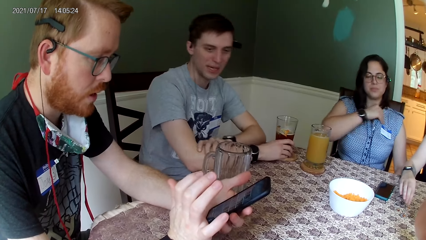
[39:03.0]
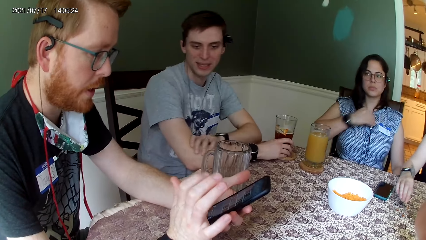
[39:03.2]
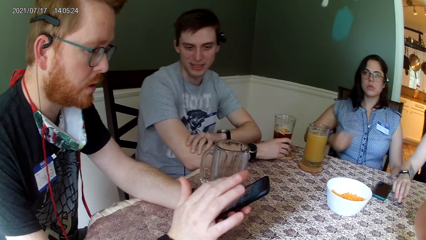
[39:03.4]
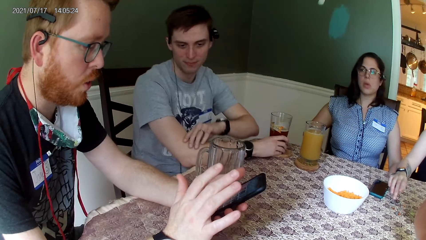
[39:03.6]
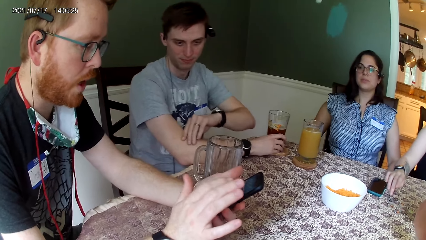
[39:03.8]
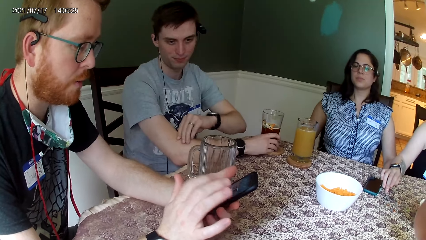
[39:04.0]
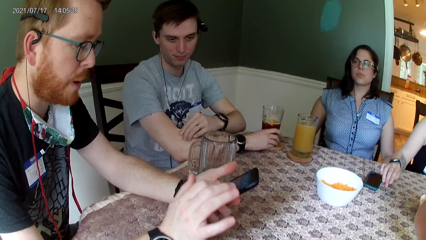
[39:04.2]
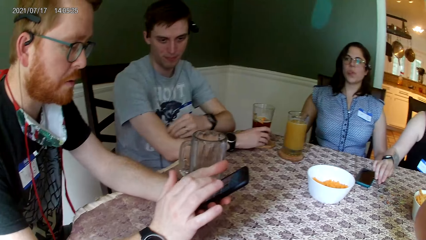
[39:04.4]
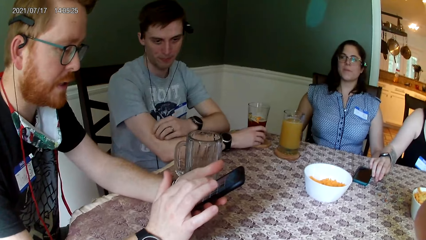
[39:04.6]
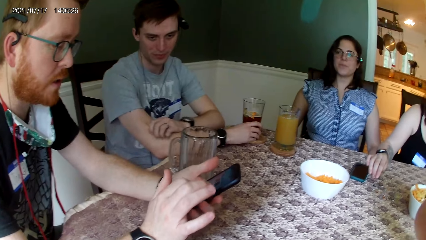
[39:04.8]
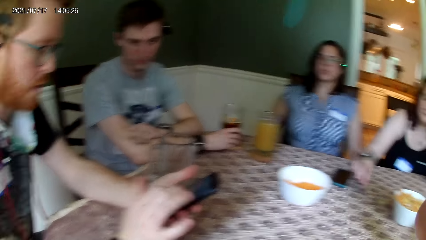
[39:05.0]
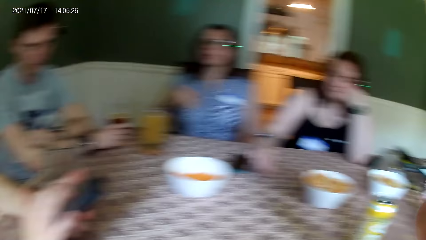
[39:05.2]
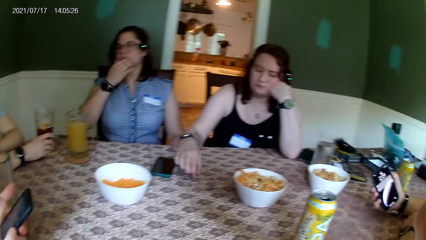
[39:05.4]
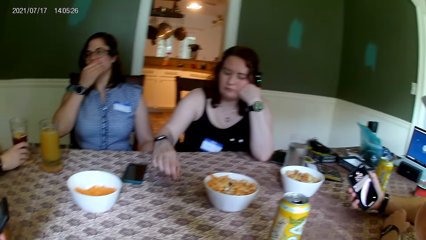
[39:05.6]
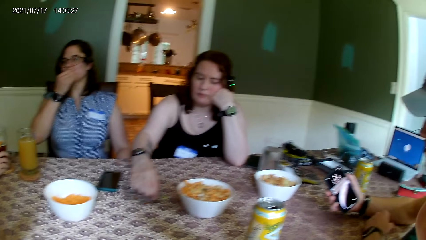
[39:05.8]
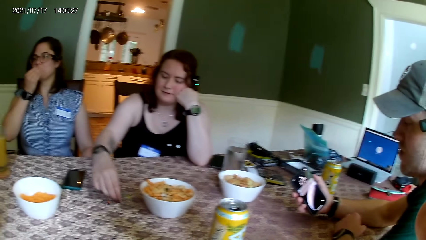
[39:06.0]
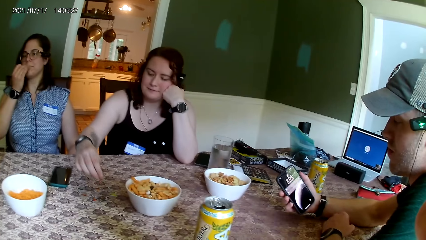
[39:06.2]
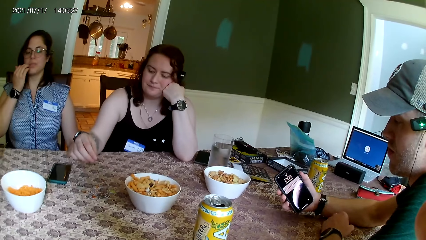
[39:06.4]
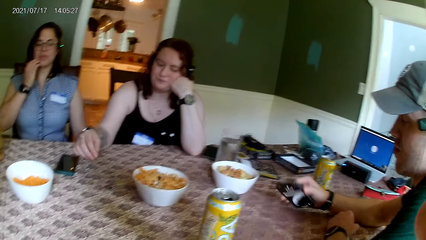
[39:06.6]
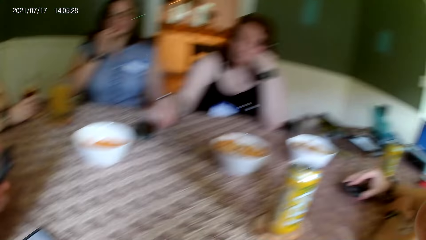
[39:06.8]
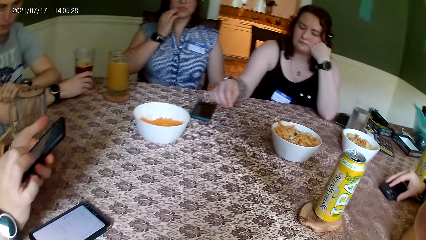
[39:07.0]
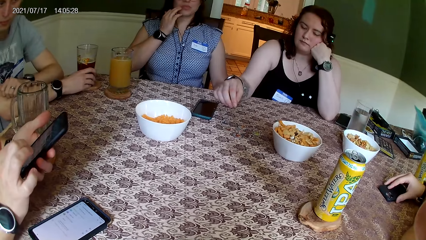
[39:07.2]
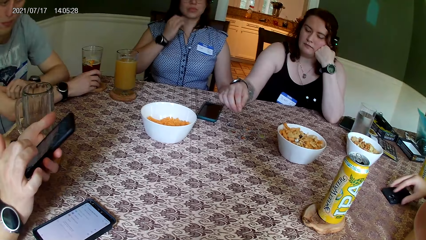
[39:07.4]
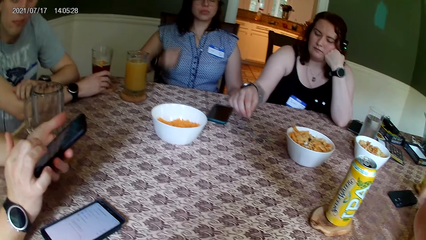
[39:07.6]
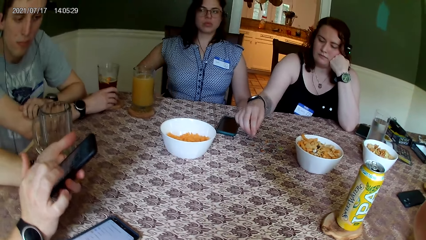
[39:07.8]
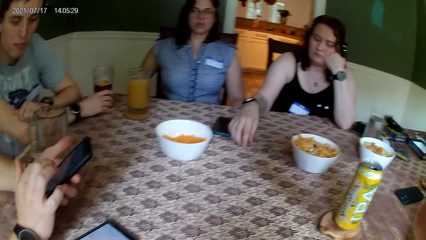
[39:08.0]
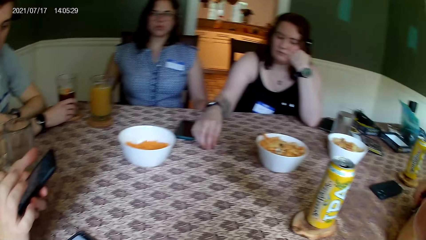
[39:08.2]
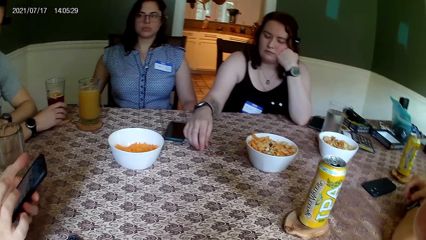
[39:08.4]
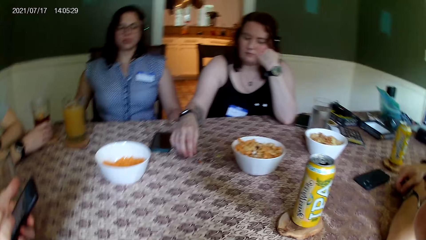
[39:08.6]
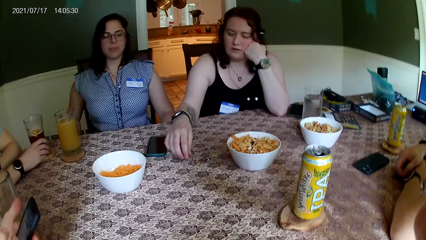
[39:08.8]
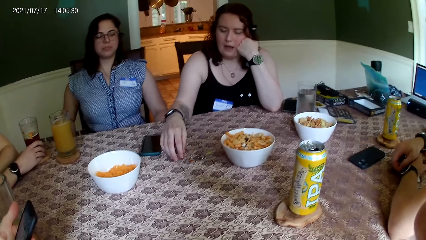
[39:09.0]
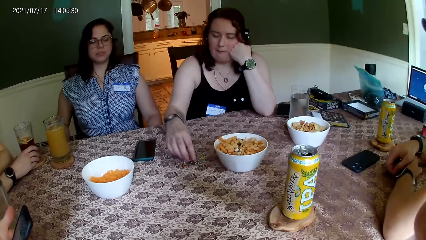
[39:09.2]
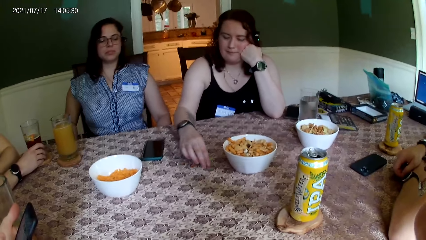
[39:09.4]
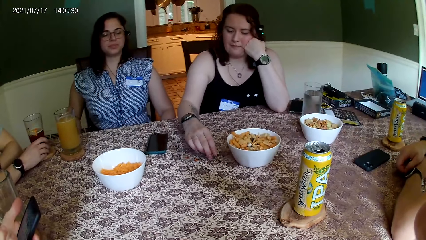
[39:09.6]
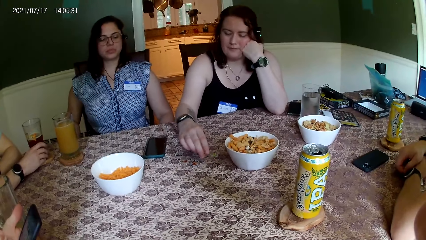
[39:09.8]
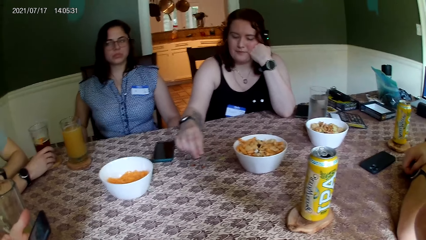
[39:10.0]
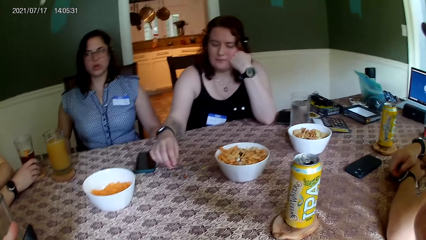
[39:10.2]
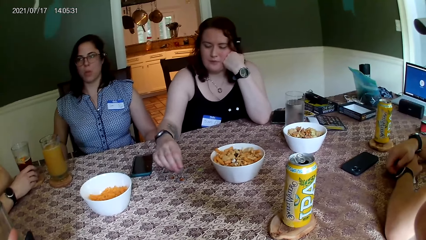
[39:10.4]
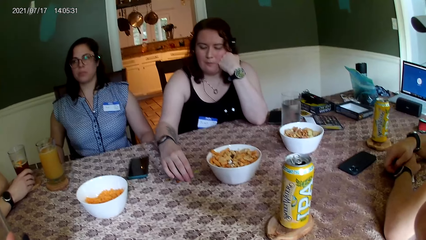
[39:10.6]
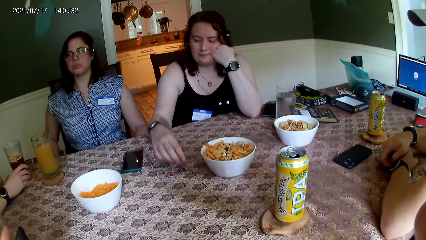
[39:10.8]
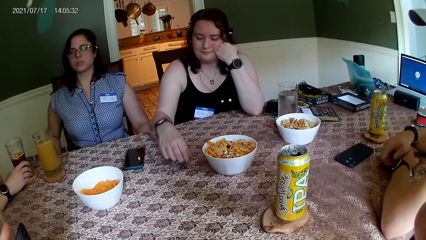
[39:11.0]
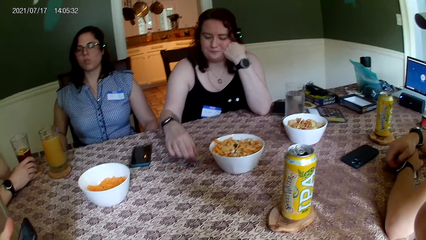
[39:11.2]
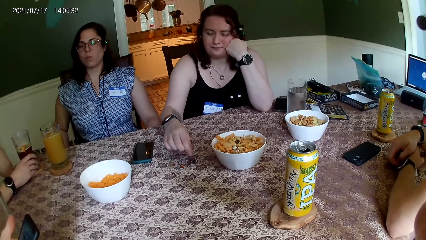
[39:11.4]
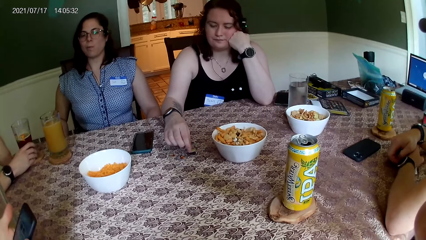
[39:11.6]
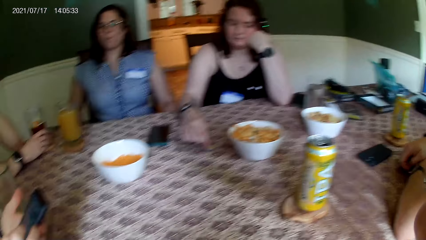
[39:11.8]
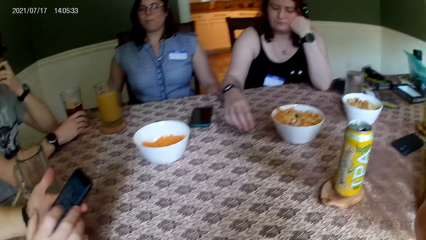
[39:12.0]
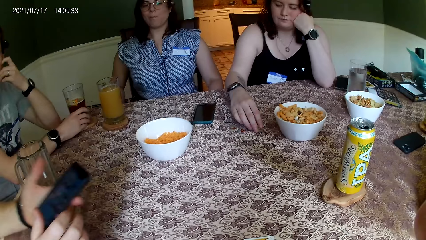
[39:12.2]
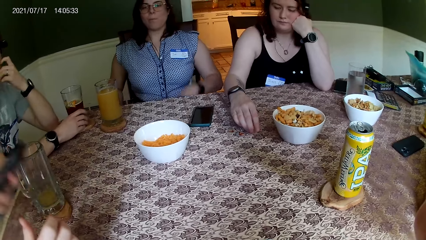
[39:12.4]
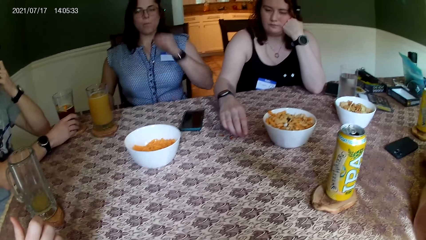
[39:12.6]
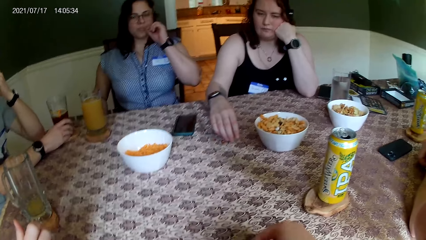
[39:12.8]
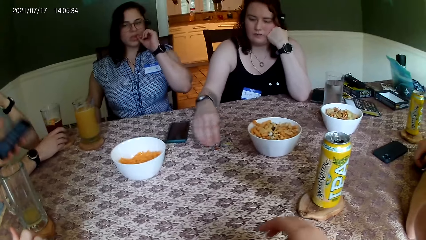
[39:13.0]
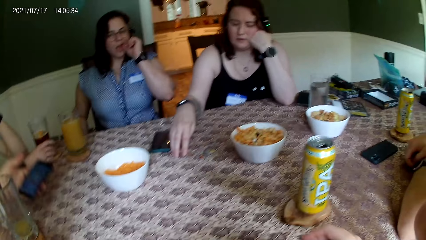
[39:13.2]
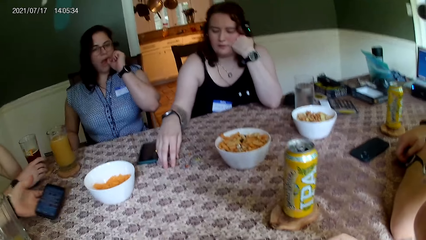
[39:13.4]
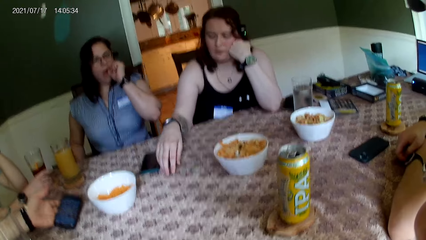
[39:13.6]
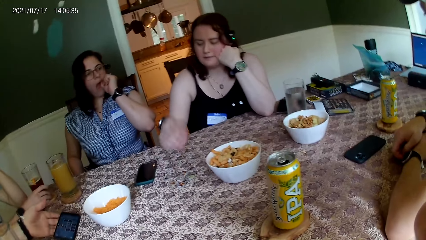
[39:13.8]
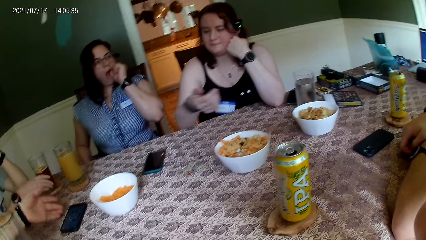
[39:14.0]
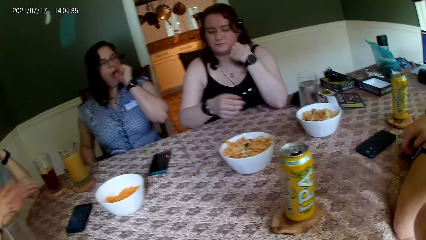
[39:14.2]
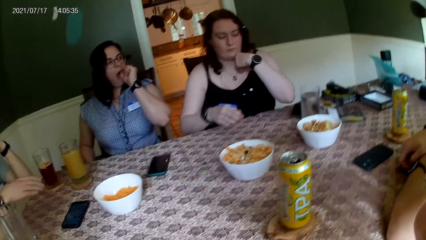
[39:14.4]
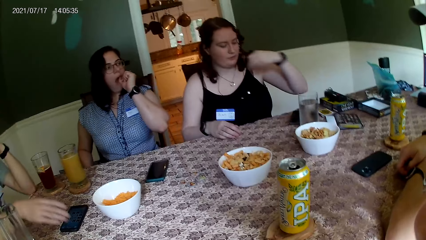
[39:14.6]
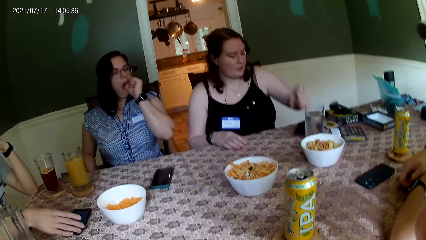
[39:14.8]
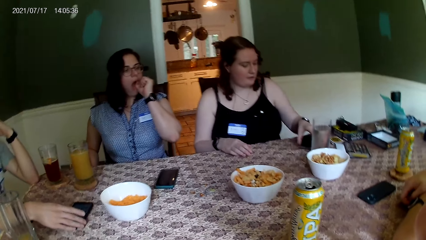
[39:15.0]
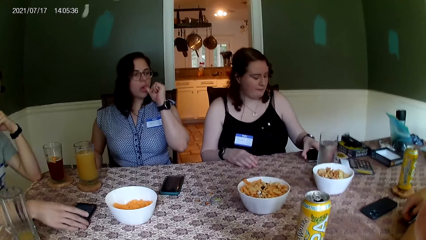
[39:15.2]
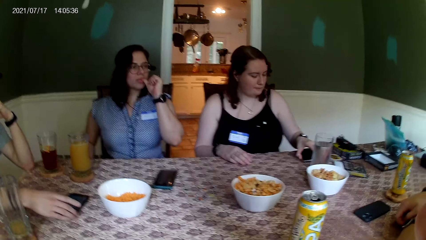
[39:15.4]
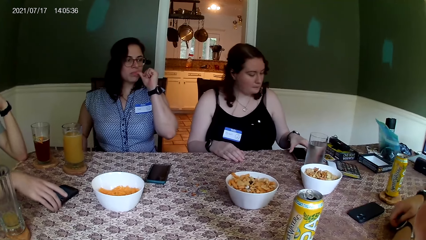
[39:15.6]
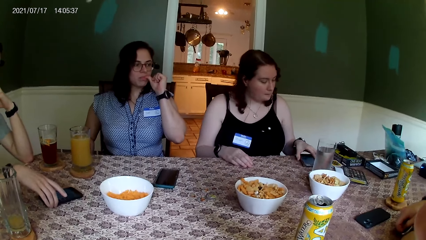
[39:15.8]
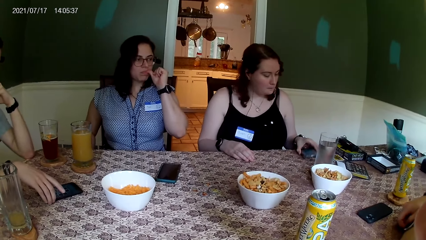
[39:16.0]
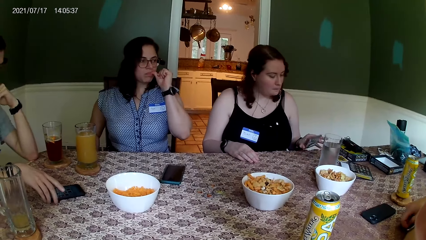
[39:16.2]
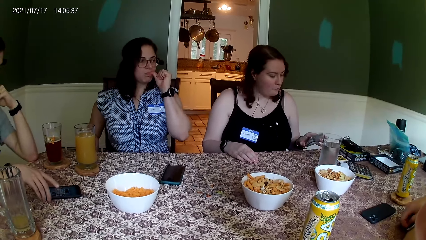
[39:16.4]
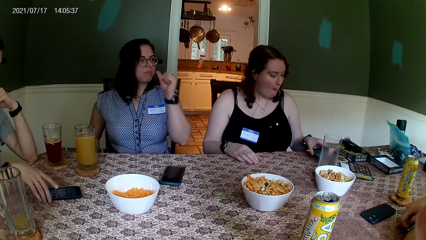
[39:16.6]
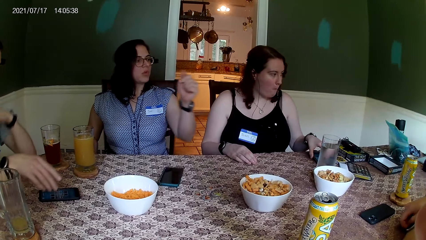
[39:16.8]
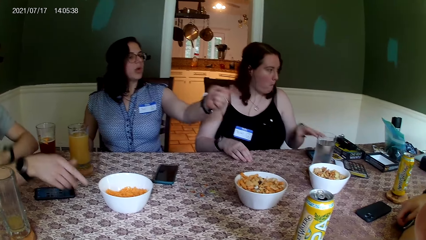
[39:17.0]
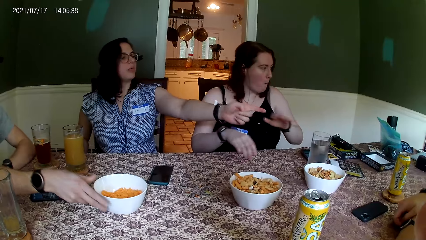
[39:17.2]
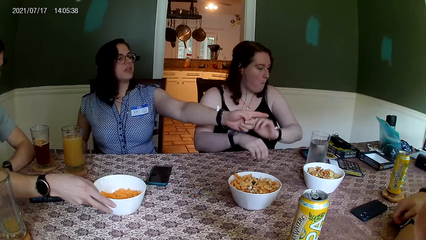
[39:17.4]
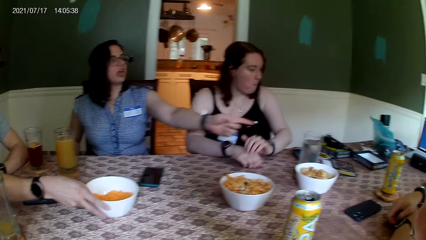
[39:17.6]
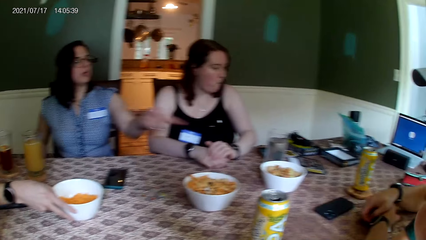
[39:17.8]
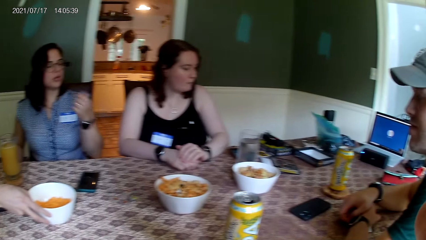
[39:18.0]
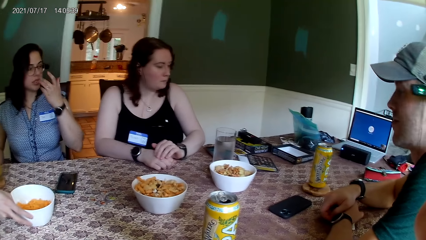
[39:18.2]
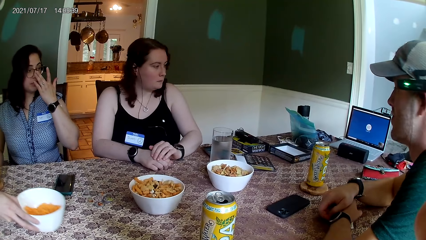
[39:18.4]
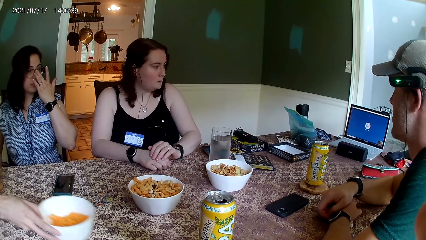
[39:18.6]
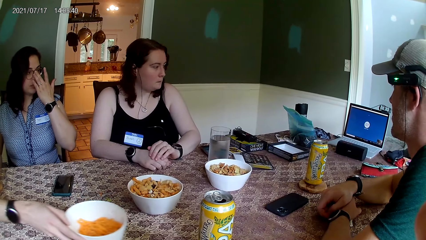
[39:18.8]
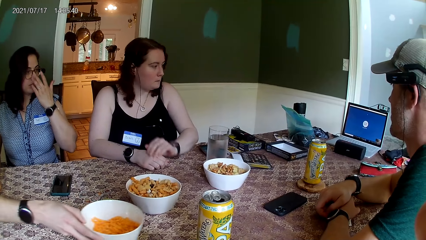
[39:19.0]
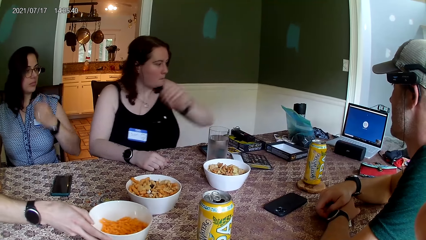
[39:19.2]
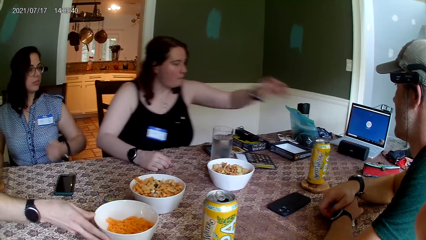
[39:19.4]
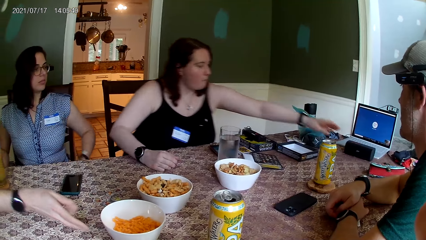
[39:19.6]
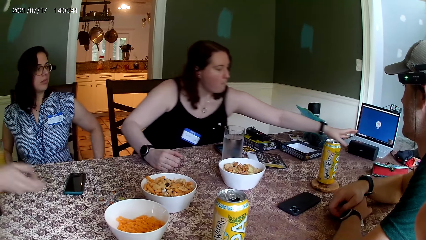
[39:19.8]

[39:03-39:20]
A man converses with everyone on the table. He operates his phone with his right hand. Another man drops a phone on the table with his right hand. Another man operates the phone. Another man puts his hands on the table. A woman arranges the chip on the table with her right hand. Another man converses with the first man. A lady removes food particles from the mouth. The first man drops the phone in his left hand on the table. A man picks up the phone. Another lady operates her phone. The woman touches a phone on the table. She drops the phone on the table. Another woman points her left finger to a bluetooth speaker. A man sits next to the camera wearer. A man moves the bowl on the table.
